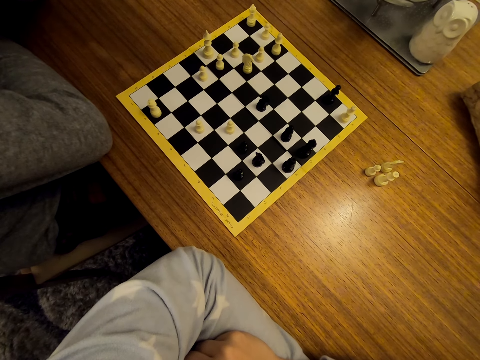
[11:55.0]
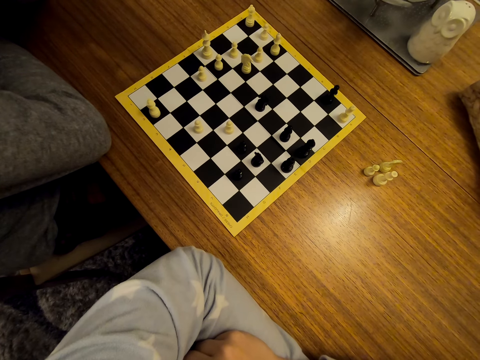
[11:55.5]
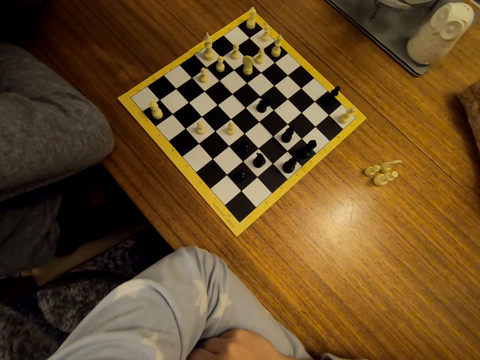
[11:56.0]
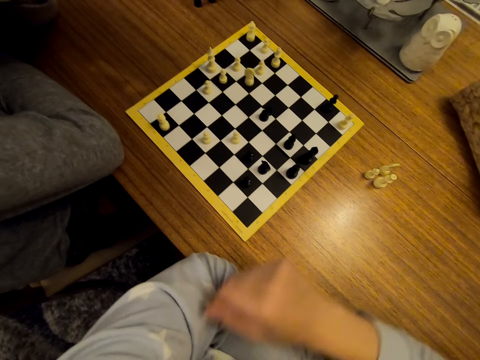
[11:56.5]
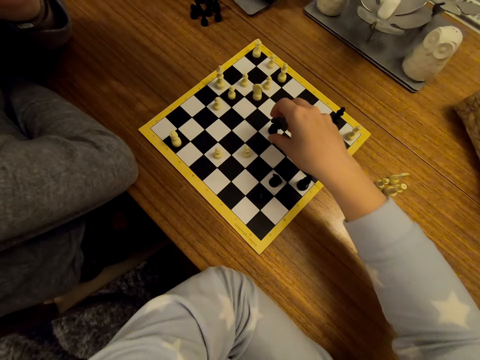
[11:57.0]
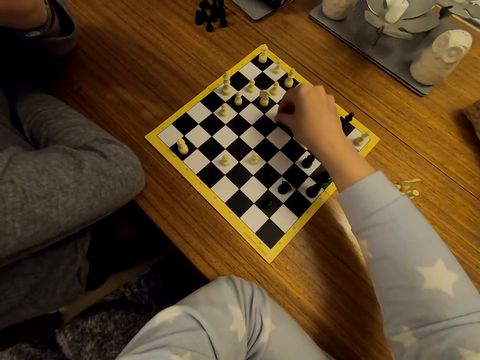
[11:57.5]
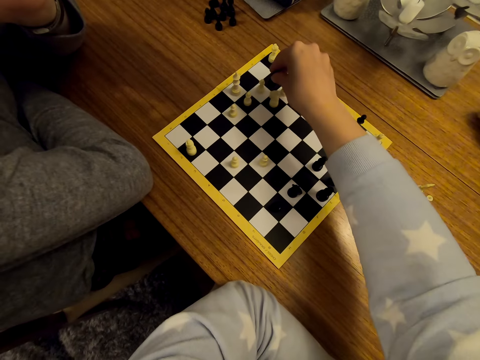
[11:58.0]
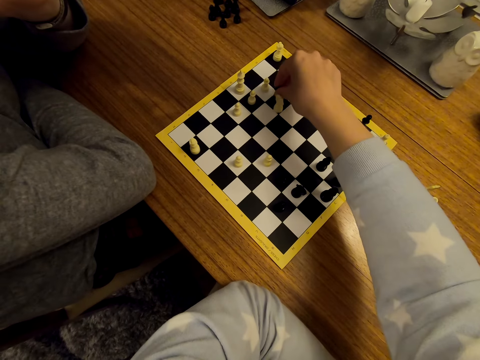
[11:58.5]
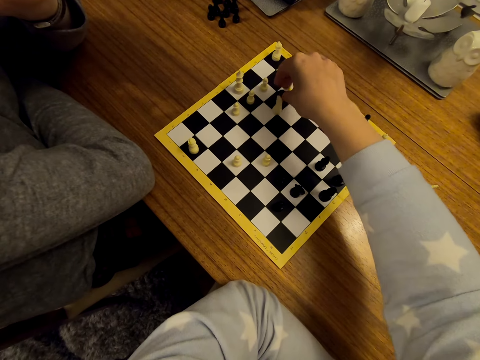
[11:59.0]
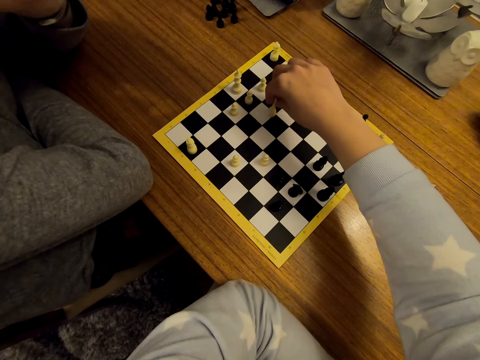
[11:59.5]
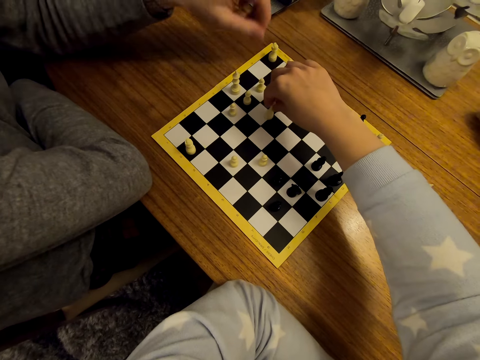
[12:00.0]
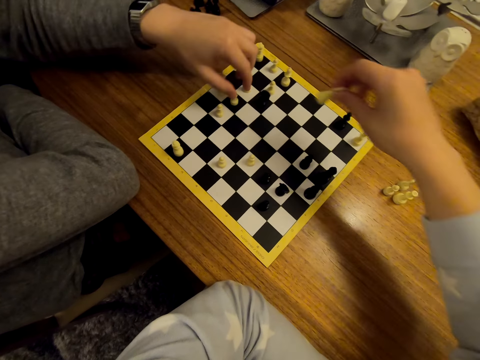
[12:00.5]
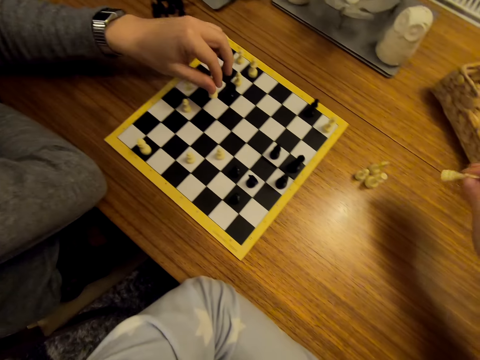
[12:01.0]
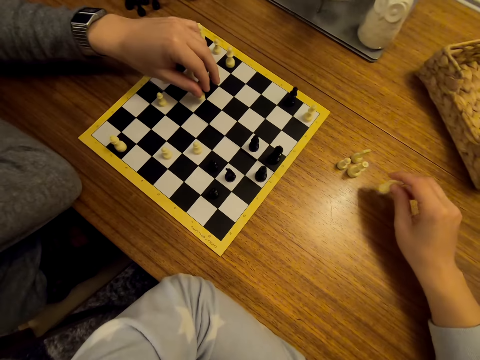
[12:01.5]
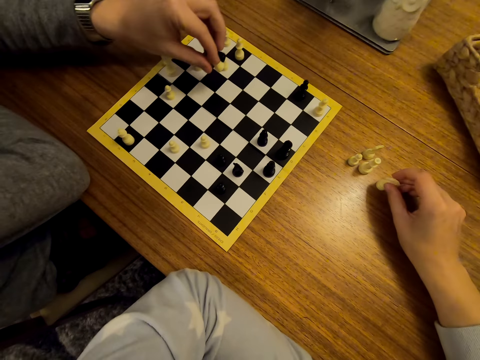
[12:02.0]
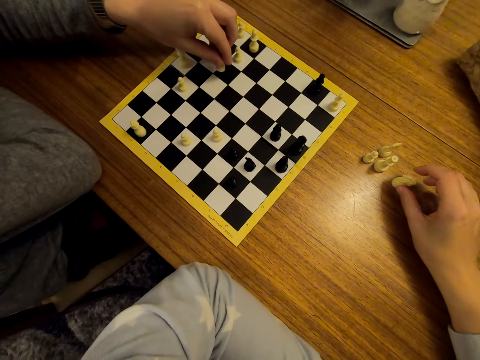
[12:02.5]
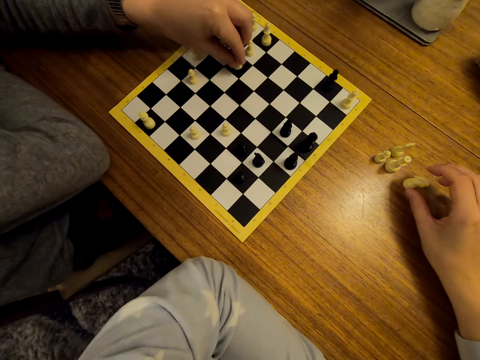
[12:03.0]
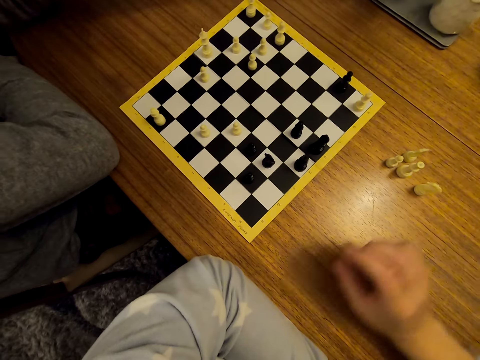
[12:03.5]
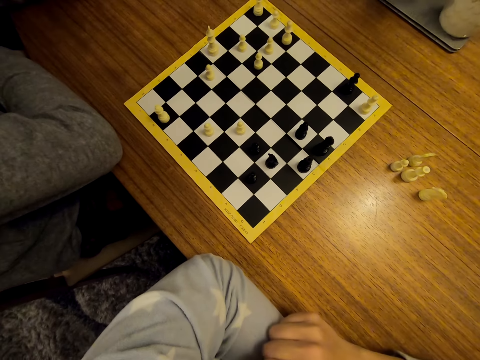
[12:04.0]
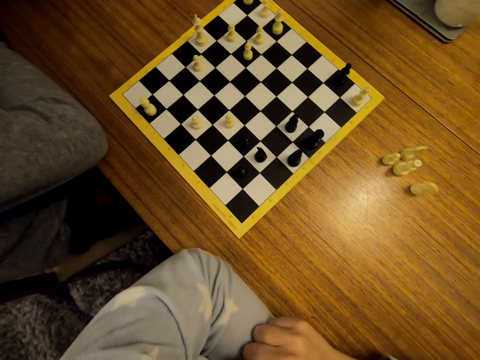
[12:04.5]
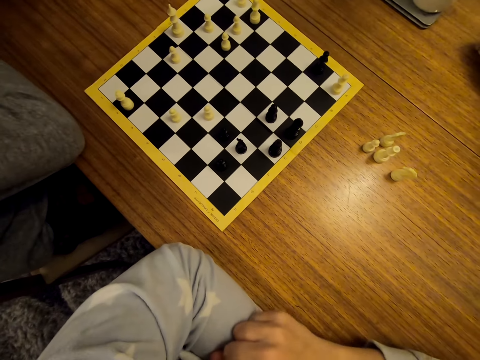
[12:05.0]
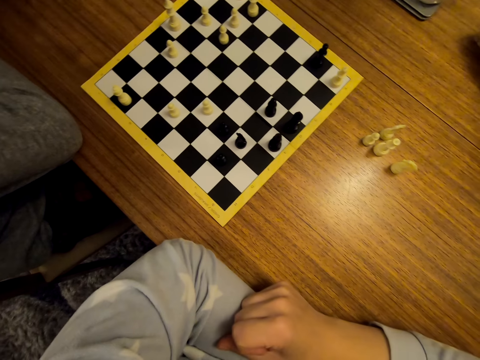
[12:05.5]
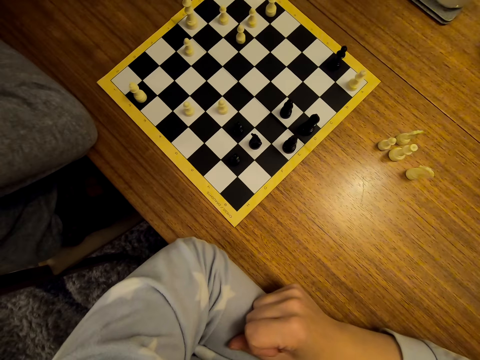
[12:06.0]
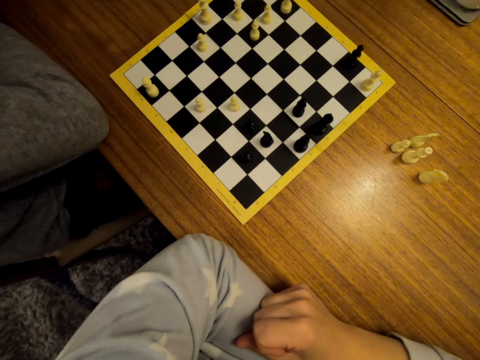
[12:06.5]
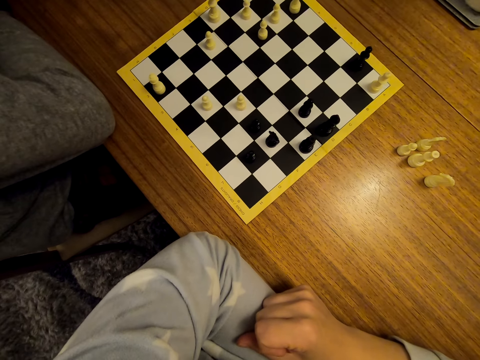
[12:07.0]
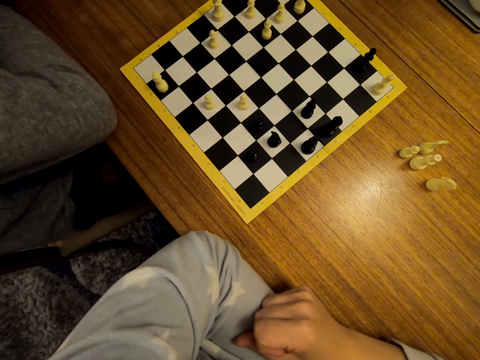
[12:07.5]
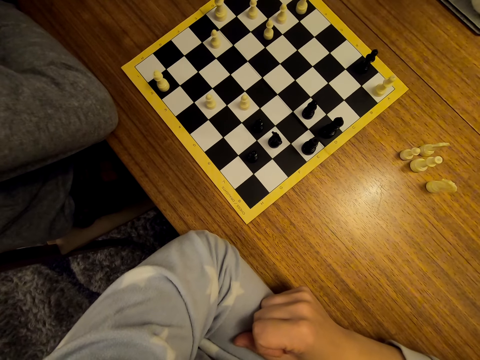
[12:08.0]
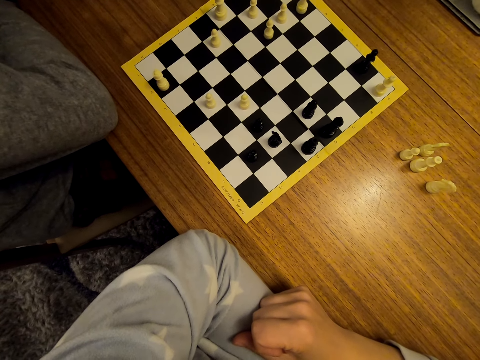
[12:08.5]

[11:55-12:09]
The camera wearer moves a pawn on the chess board. They put the chess piece on the table and hold the pawn. A man moves the pawn on the chess board and unhands the pawn.

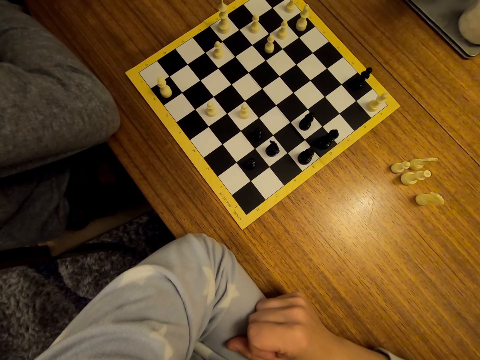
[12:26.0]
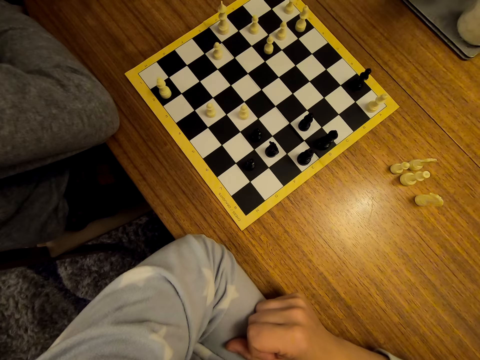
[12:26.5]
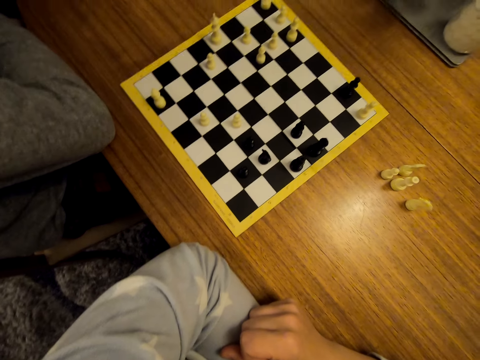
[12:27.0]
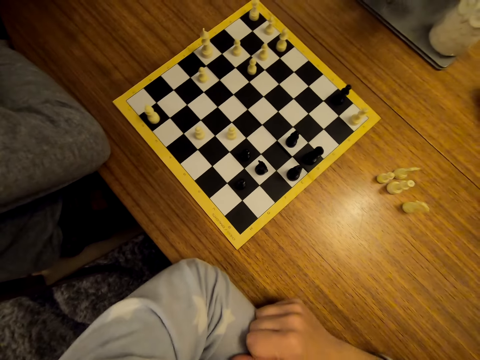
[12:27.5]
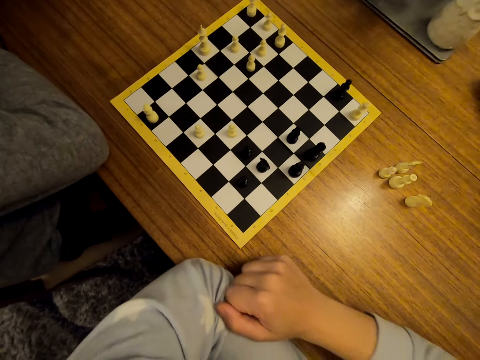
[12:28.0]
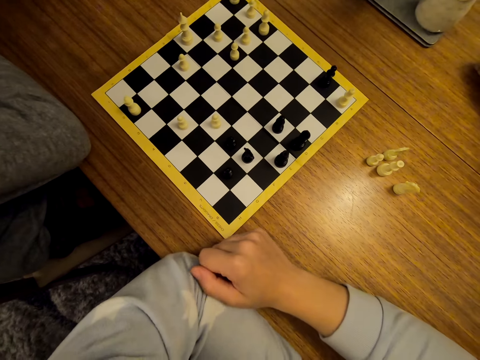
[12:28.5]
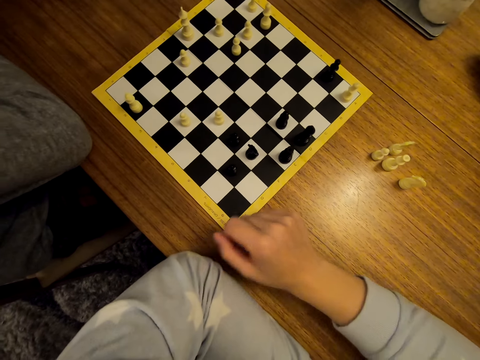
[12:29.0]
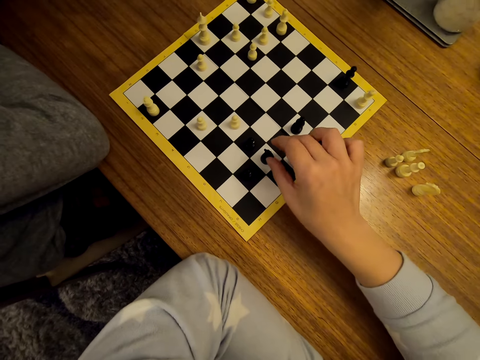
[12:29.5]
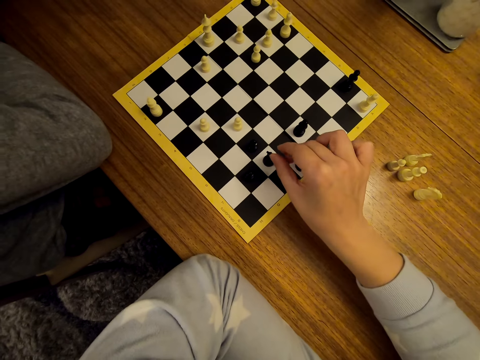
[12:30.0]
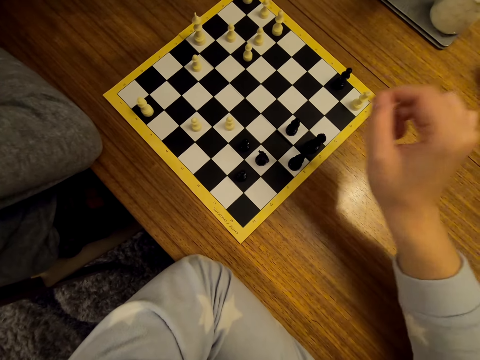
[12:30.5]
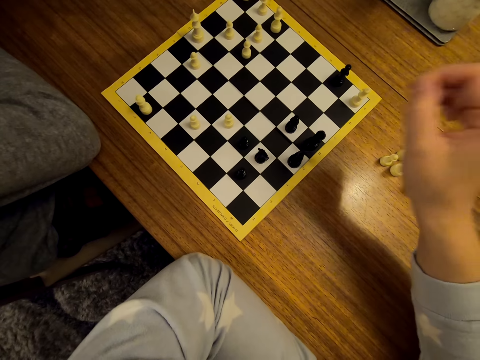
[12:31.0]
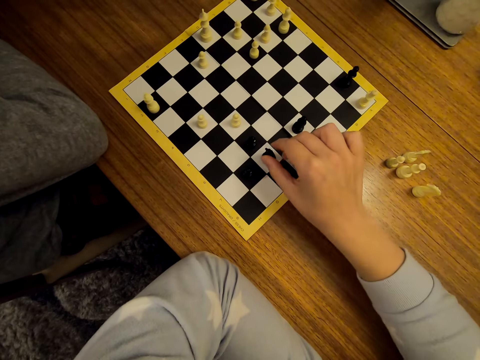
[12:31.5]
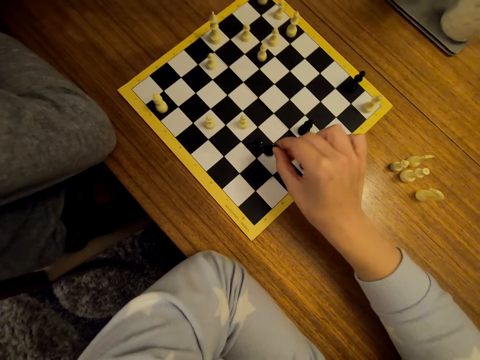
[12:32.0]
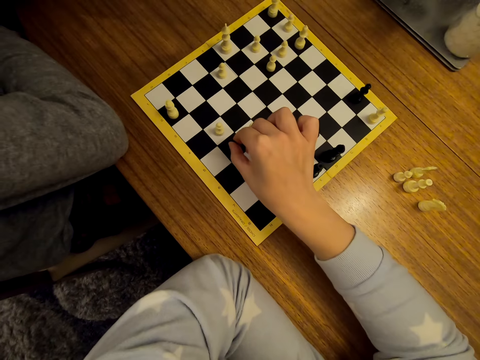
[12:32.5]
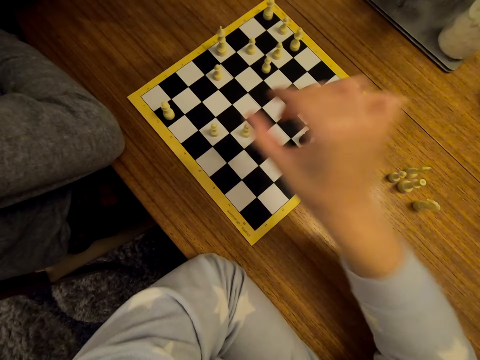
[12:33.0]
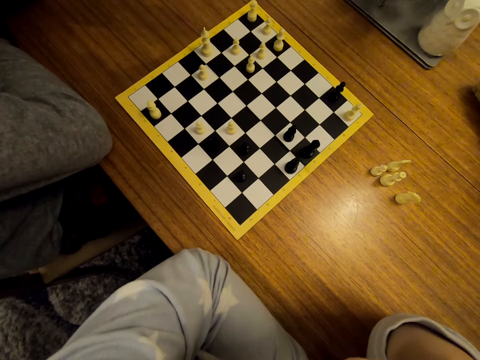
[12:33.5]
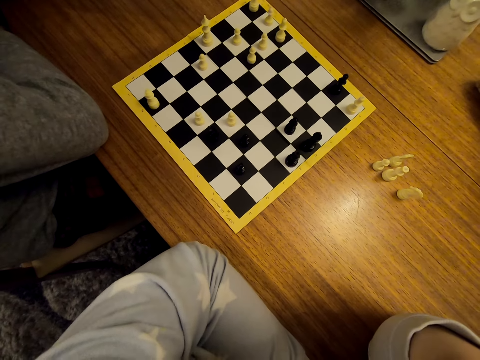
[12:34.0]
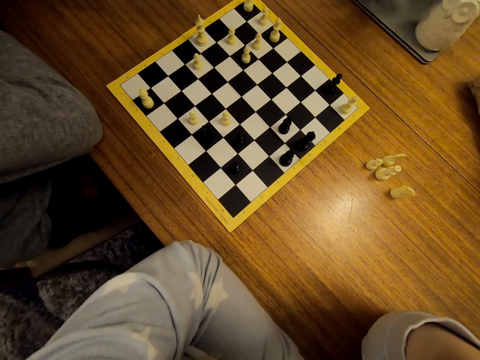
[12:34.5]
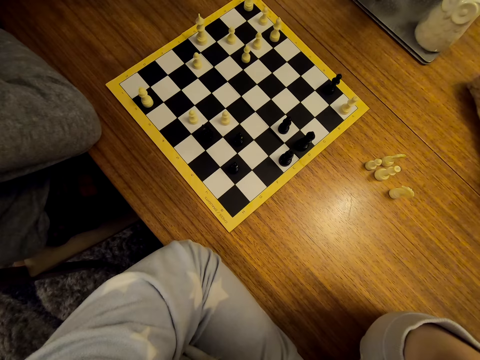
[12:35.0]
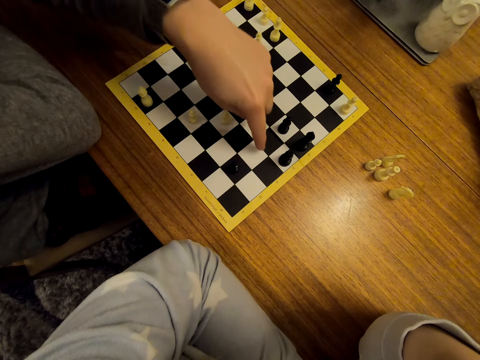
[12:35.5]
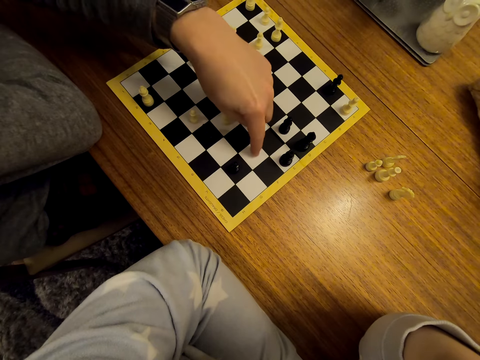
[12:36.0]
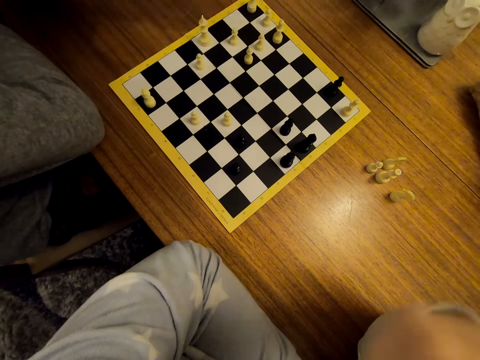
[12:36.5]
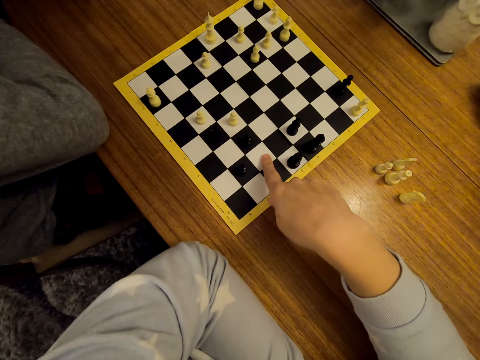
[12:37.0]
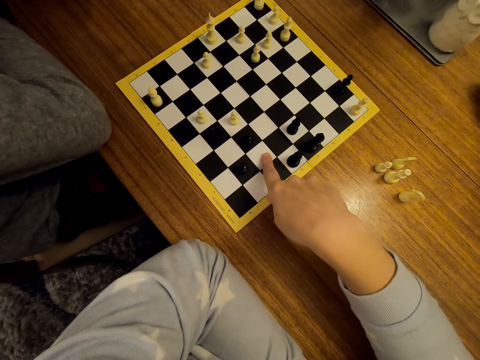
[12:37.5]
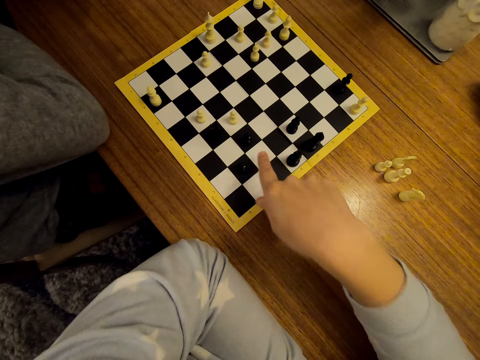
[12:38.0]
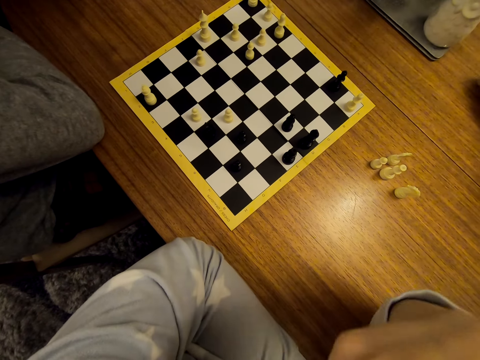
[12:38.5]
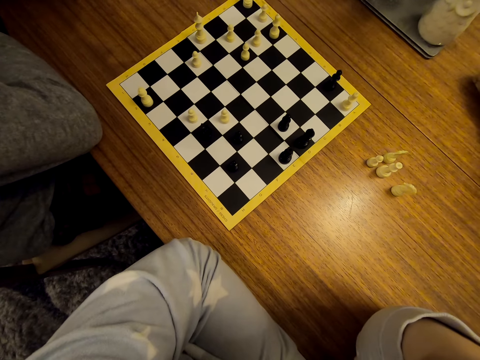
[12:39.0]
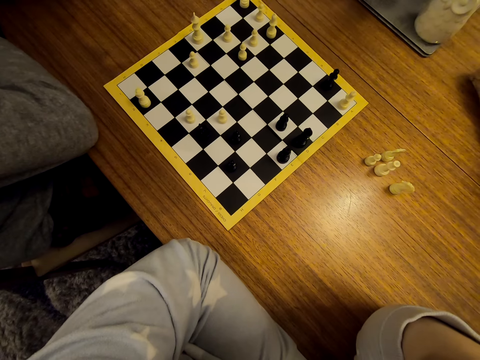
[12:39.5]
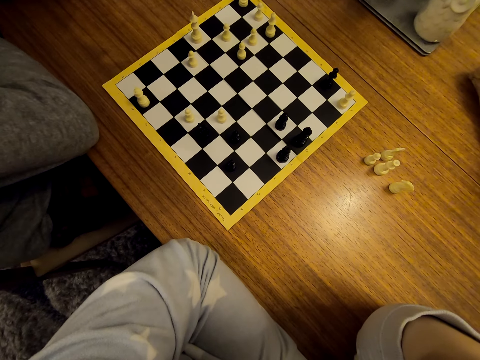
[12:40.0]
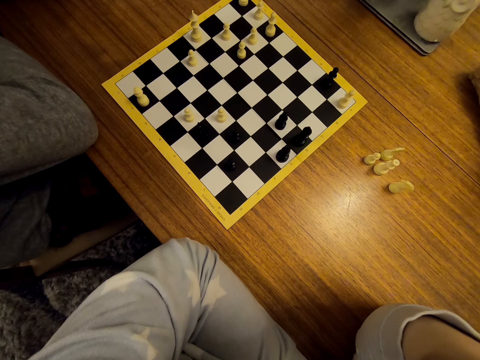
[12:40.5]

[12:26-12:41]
A man interacts with the camera wearer. The camera wearer moves the chess piece. They take the pawn, place the pawn on the chess board and unhand the pawn. The man points at the chess board. The camera wearer points at the chess board.
